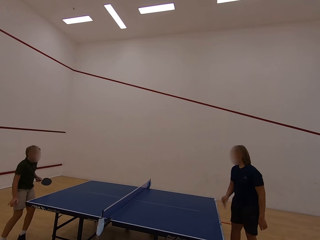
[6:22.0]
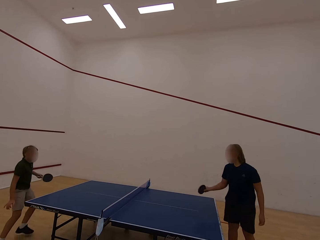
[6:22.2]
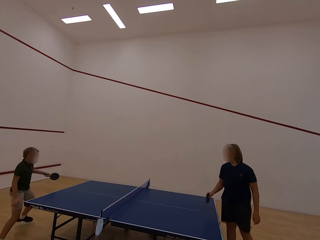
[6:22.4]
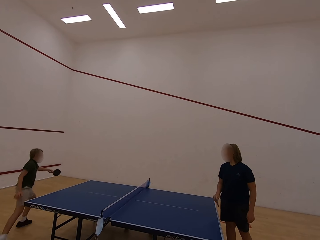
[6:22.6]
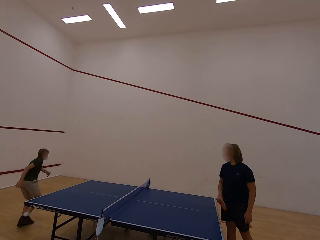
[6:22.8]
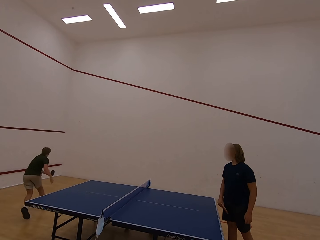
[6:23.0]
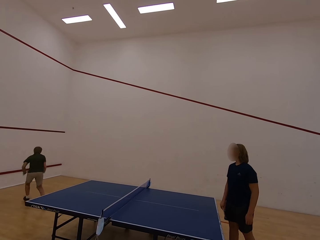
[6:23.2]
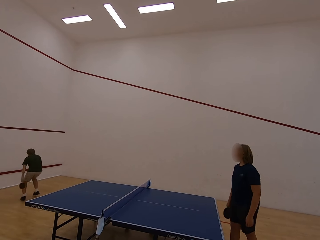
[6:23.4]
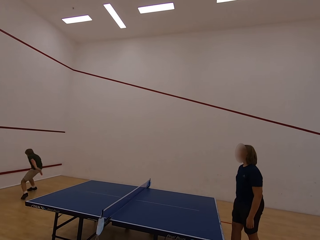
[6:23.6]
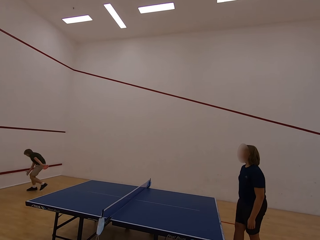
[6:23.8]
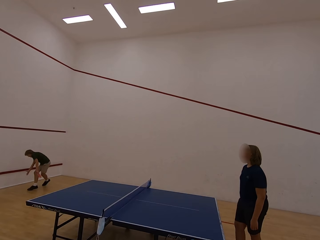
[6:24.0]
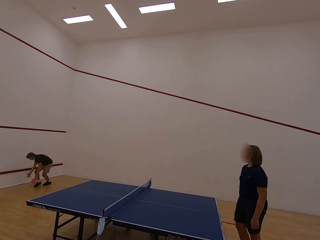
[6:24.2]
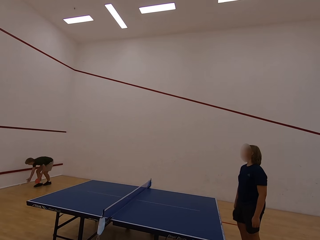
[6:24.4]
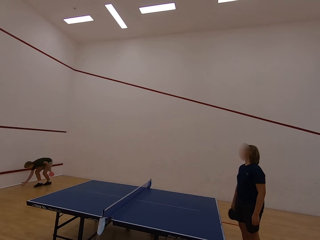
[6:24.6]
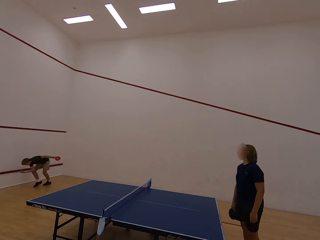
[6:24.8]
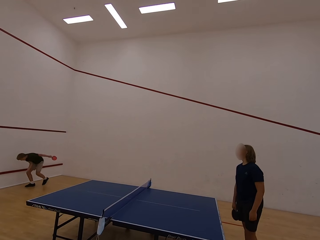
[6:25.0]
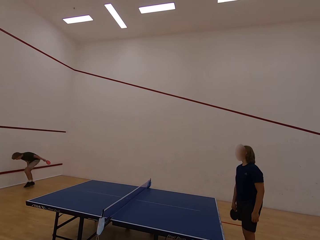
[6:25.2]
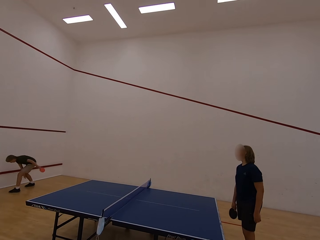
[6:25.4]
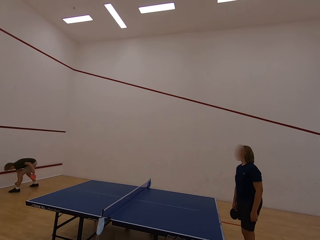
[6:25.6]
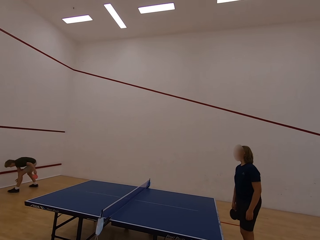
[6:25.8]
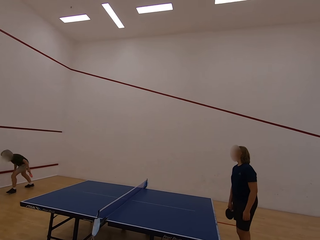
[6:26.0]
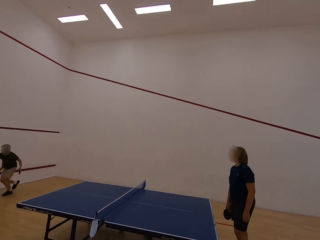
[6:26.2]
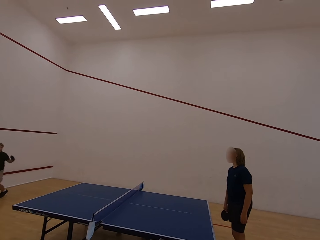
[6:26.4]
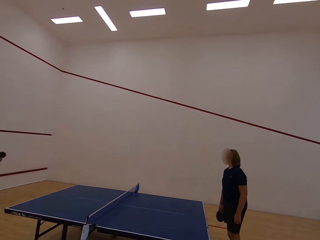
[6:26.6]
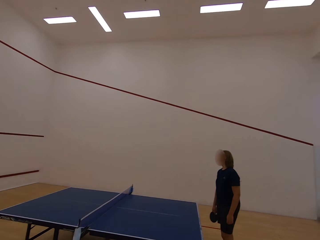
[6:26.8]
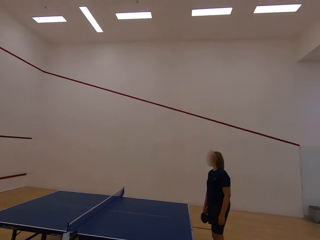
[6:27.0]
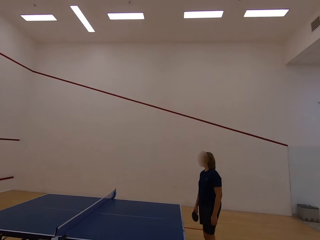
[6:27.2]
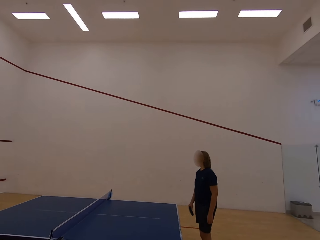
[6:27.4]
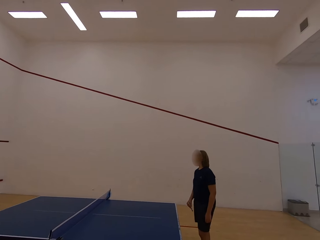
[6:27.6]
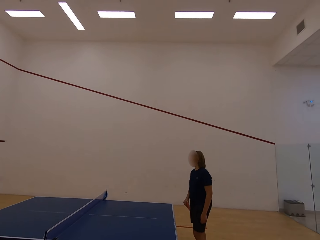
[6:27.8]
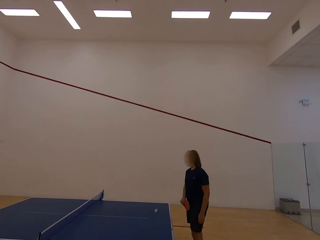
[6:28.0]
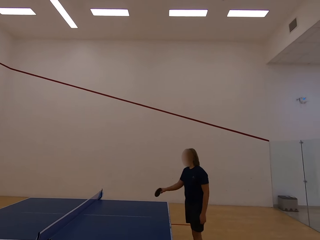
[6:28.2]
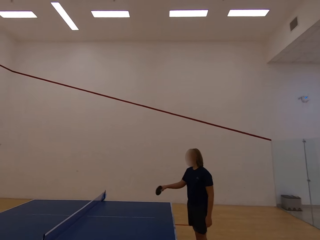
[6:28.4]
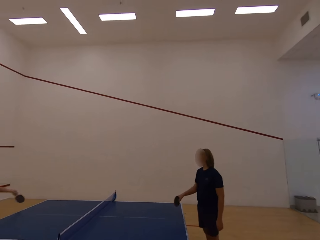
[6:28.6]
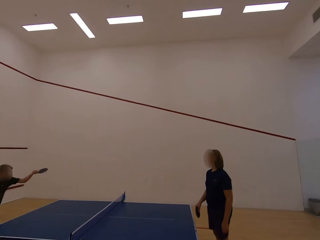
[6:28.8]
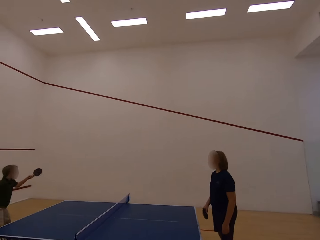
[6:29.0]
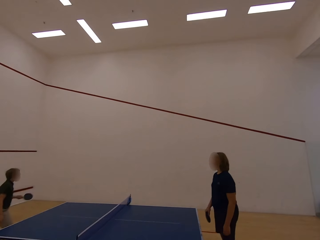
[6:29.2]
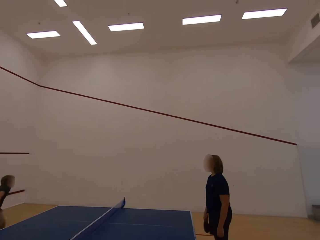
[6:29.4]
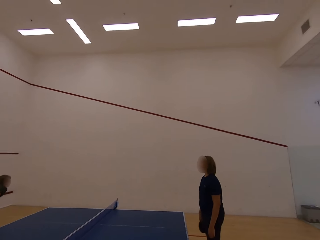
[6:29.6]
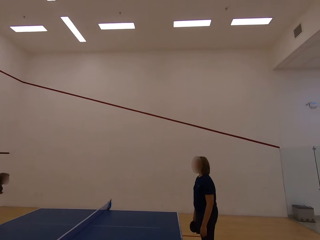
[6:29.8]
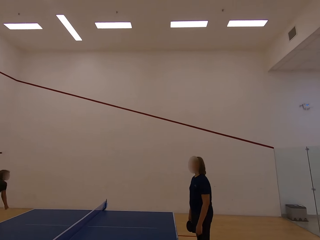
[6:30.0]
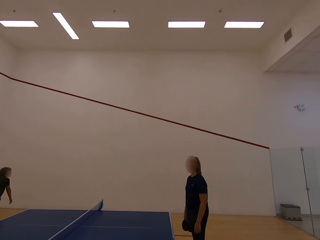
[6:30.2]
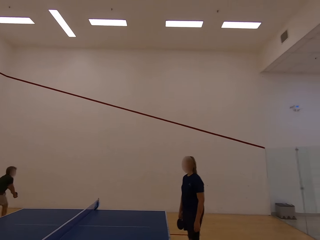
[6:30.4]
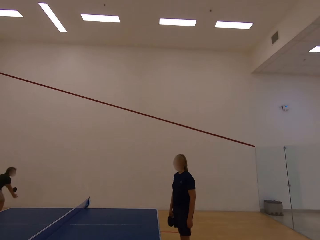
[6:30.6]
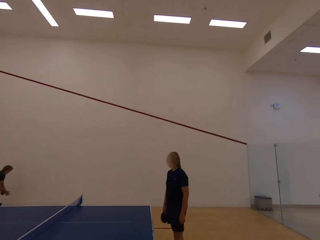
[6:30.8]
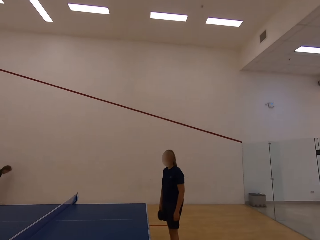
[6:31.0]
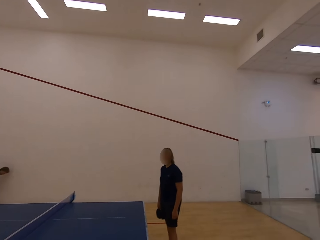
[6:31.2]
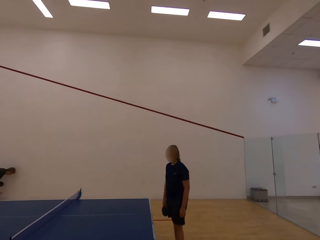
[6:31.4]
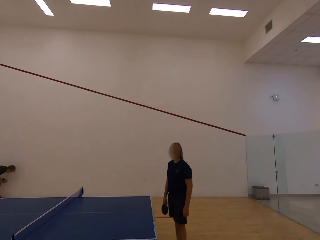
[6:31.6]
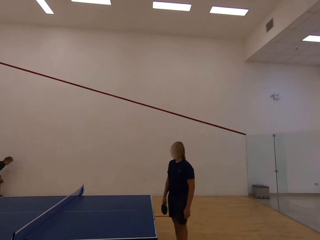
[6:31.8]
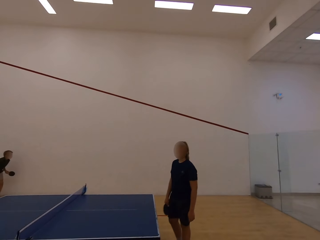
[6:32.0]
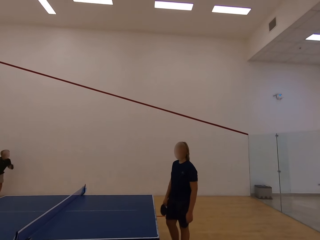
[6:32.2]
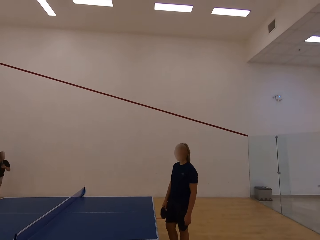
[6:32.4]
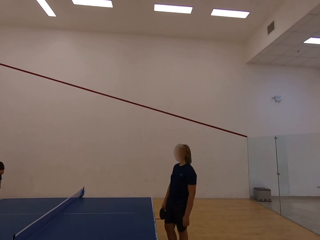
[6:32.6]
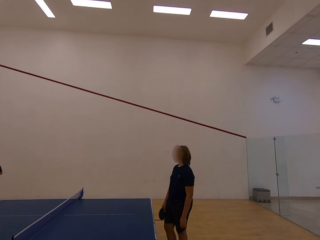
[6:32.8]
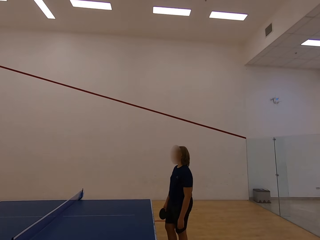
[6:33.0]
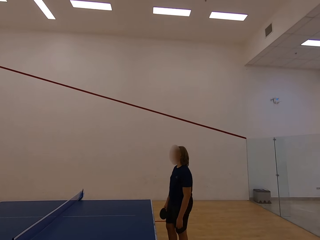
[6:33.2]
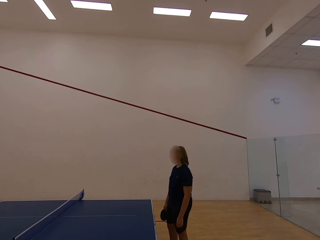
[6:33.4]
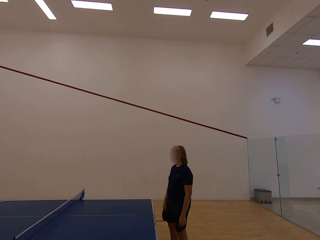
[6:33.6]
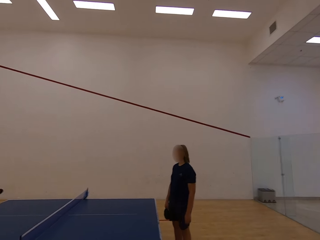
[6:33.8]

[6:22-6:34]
The lady plays table tennis. The man follows the ball, runs in the room and catches the ball with both hands. The man picks the ball. The man runs in the room. The camera wearer stares at the lady. The lady plays table tennis. The man plays table tennis with the lady. The man runs in the room, follows the ball and catches the ball with both hands. The man picks the ball.

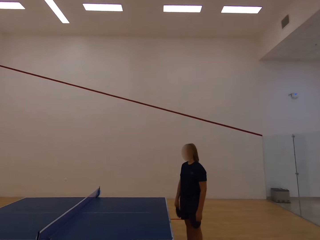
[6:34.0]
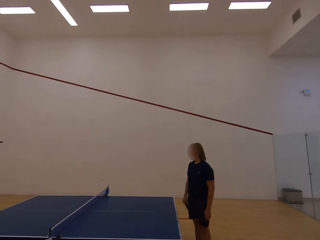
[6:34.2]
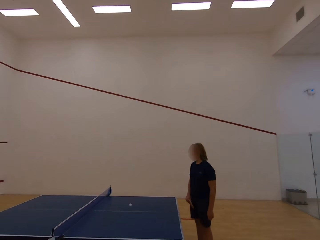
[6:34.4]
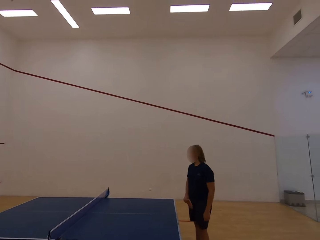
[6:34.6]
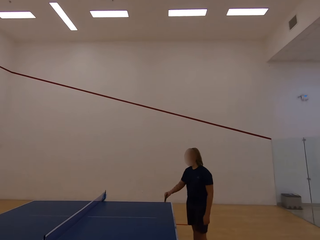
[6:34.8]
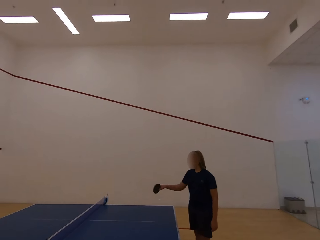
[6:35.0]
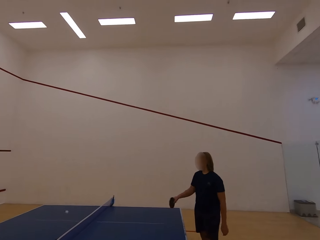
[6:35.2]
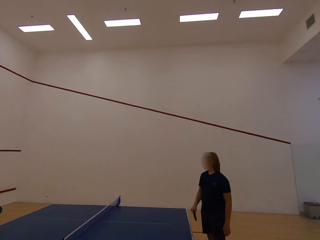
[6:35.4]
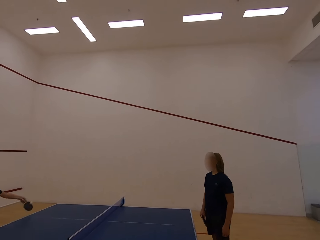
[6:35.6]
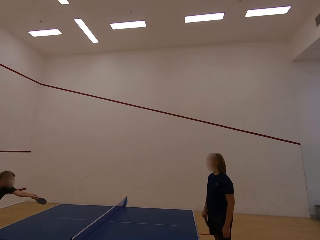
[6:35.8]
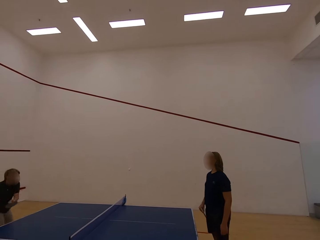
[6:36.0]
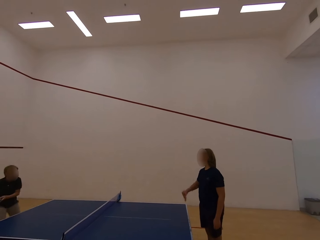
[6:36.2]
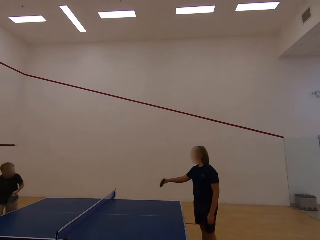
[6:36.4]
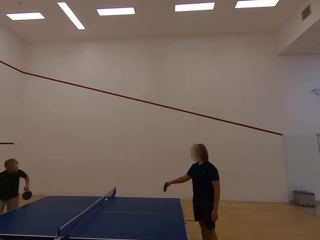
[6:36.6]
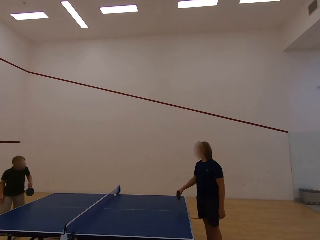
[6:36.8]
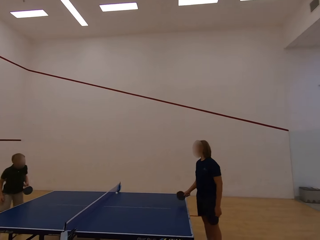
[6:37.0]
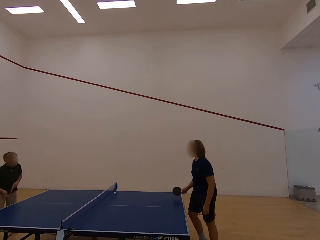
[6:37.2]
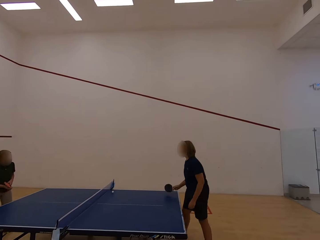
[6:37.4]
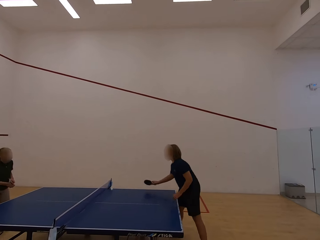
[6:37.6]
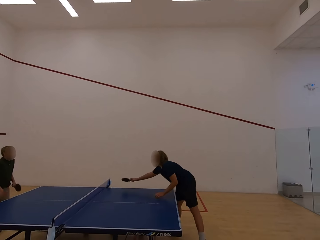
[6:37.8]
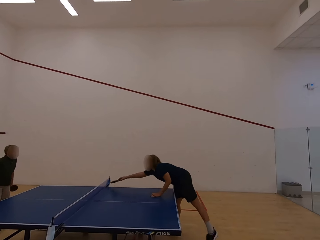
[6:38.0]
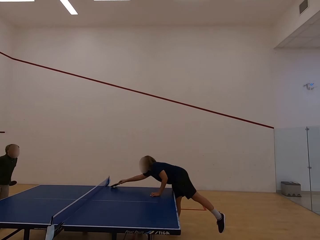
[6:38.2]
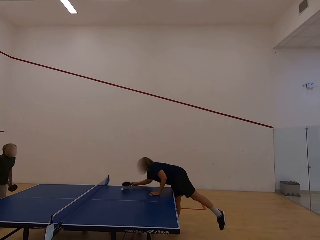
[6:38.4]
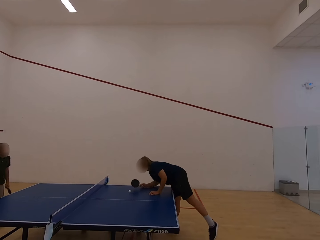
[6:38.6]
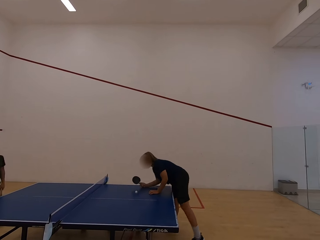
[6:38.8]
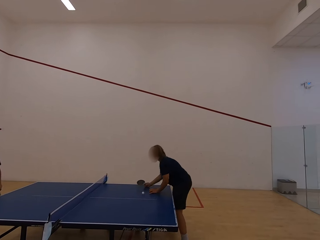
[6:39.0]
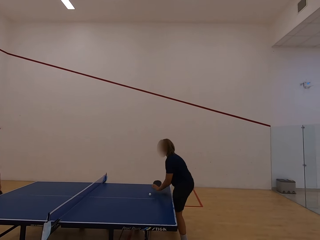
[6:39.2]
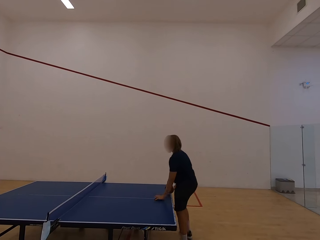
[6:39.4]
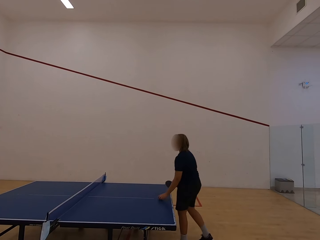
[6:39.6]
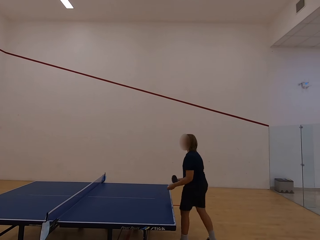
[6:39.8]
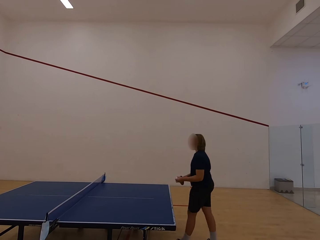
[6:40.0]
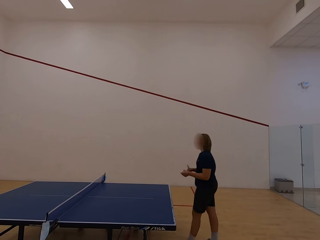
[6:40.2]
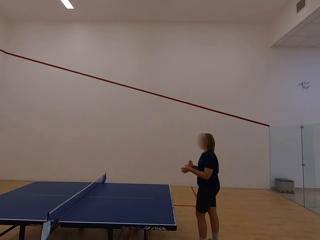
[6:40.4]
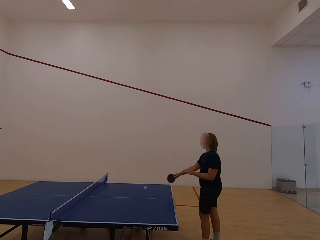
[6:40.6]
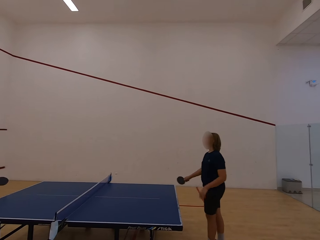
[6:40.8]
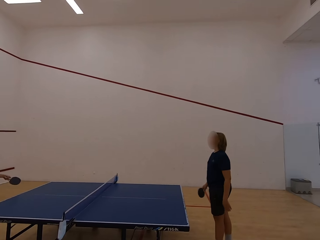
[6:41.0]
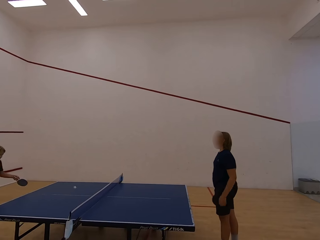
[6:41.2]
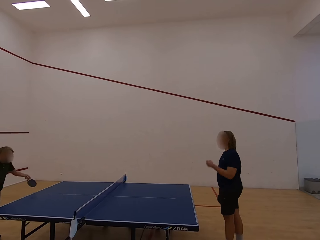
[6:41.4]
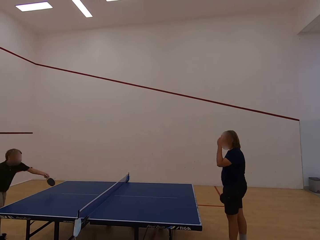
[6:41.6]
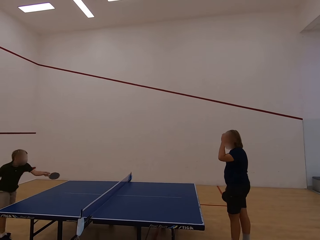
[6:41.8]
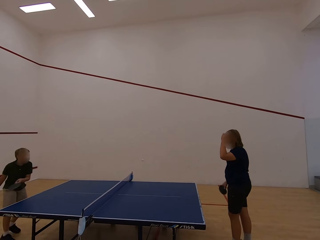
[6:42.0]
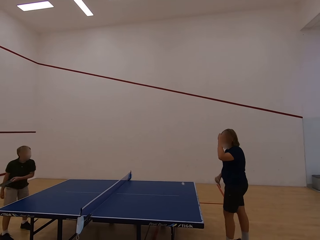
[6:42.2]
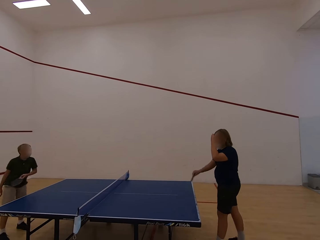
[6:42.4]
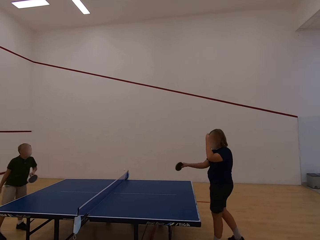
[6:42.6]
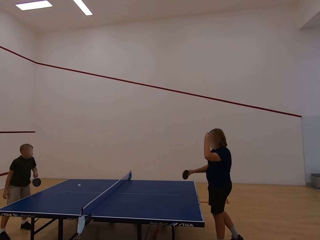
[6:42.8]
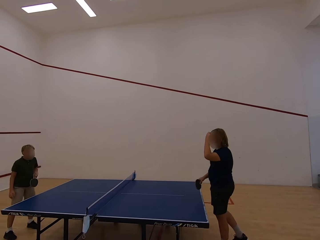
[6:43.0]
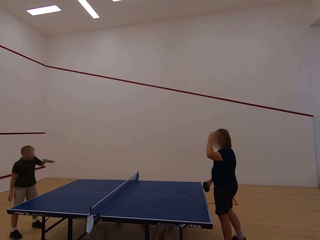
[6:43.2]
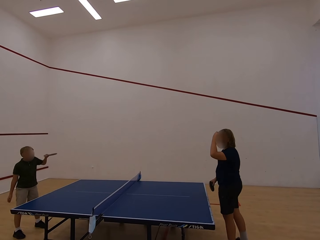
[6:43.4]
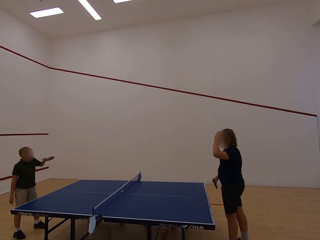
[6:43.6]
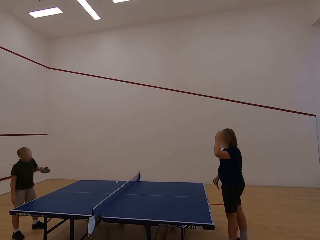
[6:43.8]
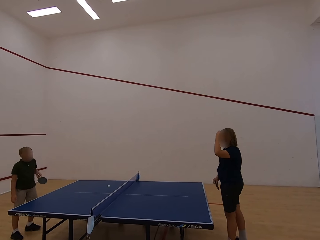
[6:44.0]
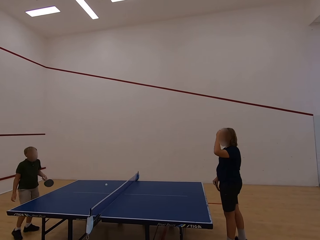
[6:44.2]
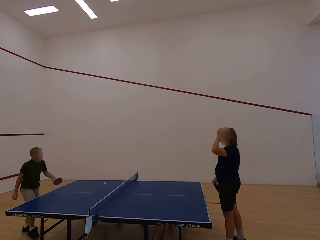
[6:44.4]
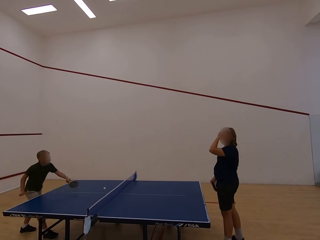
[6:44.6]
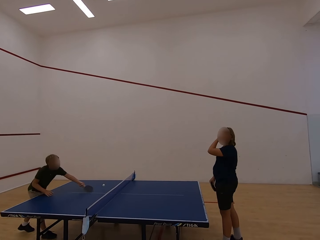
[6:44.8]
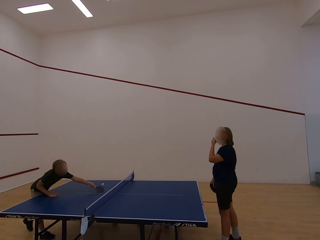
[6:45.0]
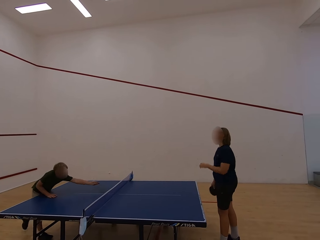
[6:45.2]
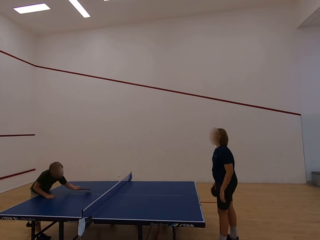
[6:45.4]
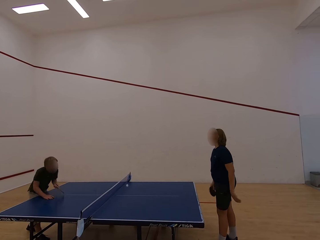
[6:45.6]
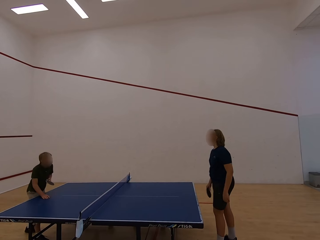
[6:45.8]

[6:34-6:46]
The lady plays table tennis. The man plays table tennis with the lady. The lady moves the ball with a racket. The lady picks the ball with the left hand. The man plays table tennis with the lady. The lady plays table tennis. The lady touches the face with the left hand.
